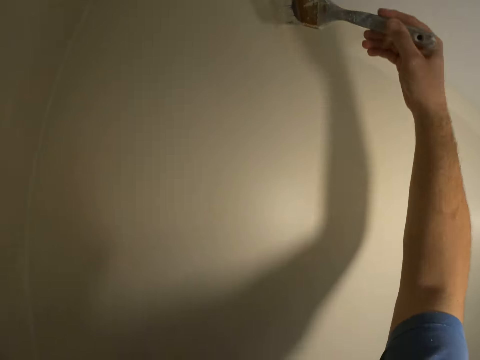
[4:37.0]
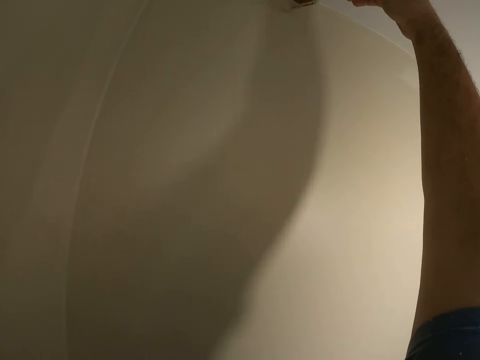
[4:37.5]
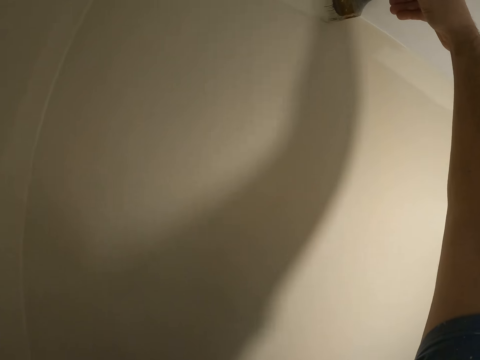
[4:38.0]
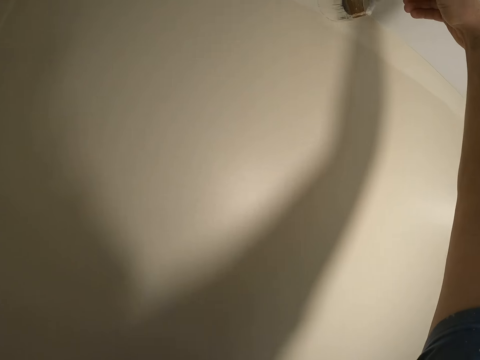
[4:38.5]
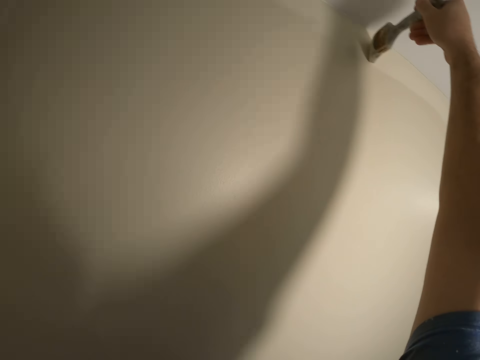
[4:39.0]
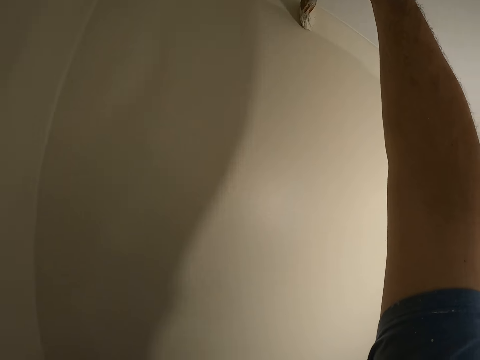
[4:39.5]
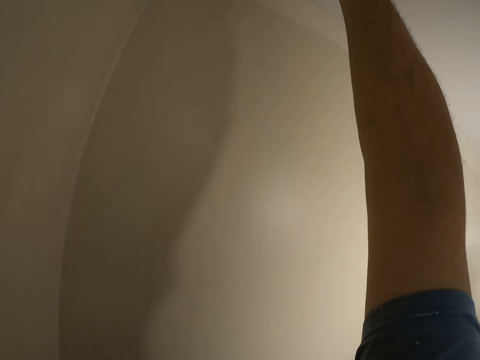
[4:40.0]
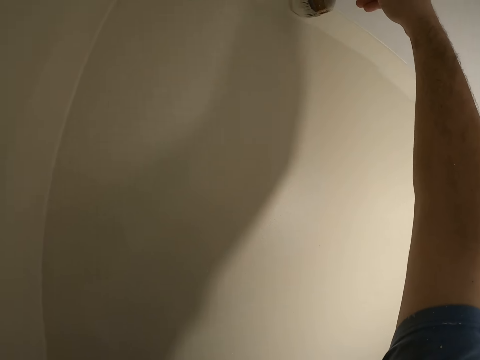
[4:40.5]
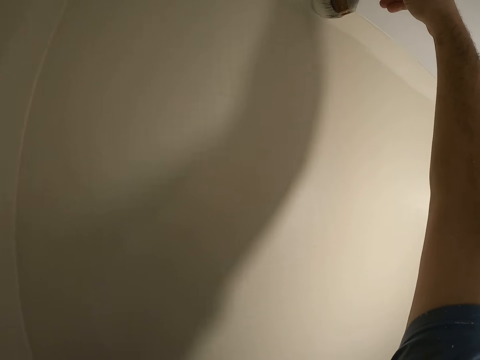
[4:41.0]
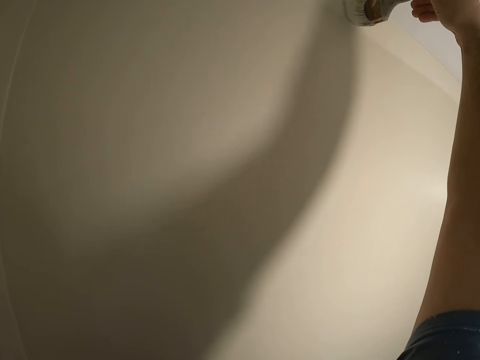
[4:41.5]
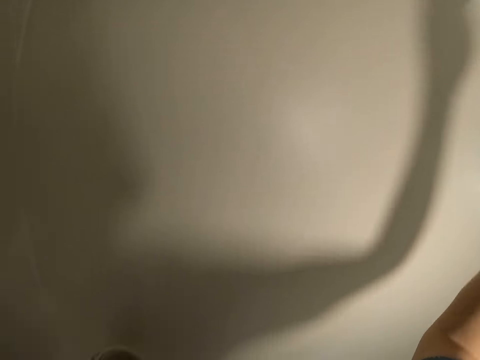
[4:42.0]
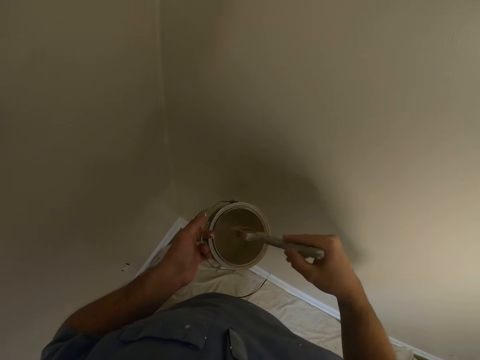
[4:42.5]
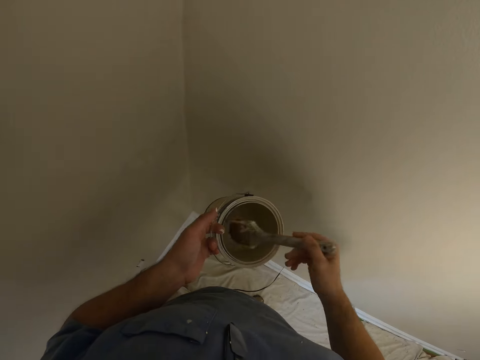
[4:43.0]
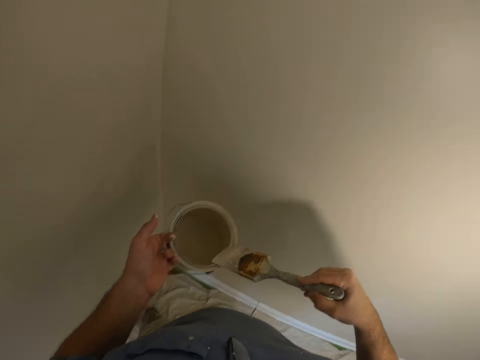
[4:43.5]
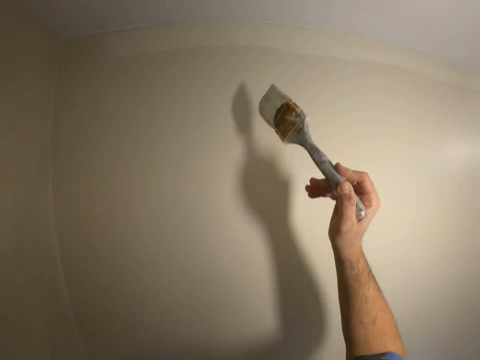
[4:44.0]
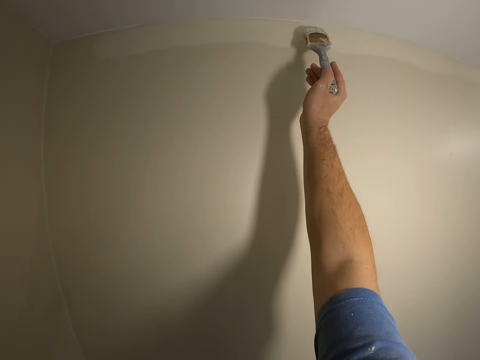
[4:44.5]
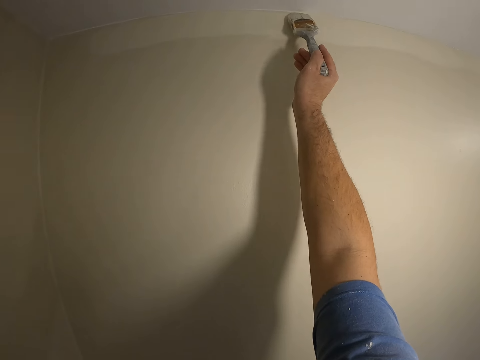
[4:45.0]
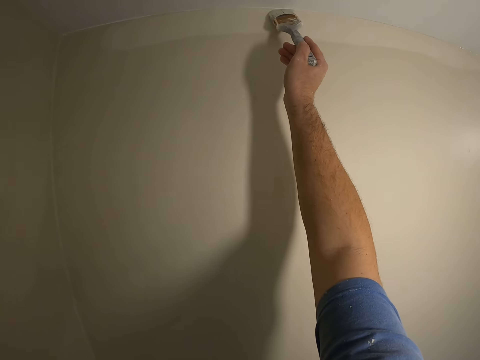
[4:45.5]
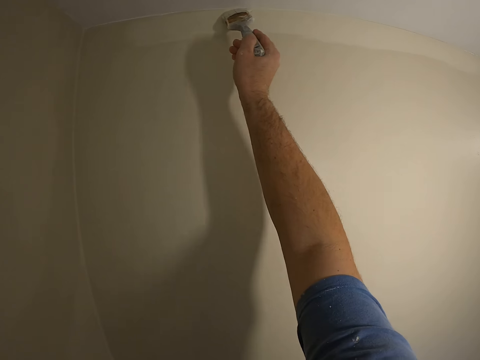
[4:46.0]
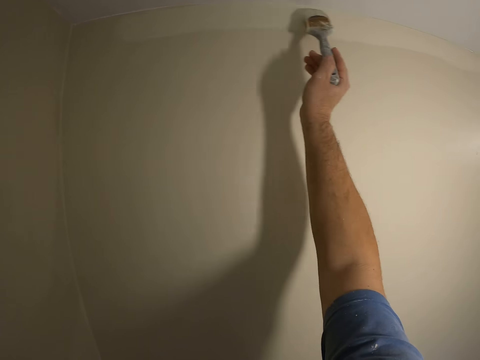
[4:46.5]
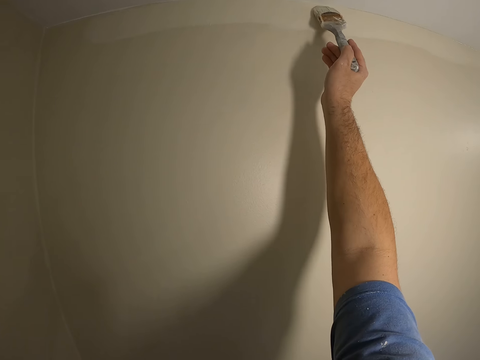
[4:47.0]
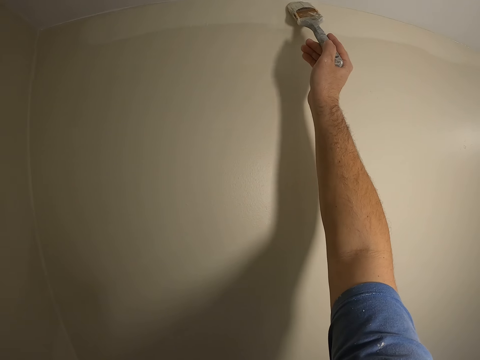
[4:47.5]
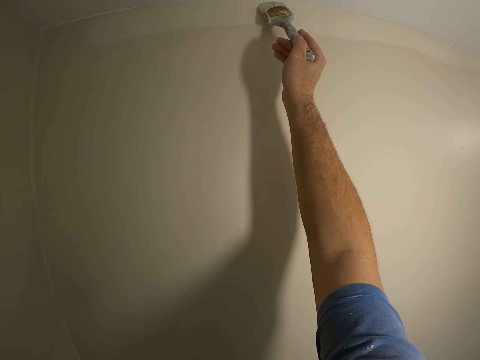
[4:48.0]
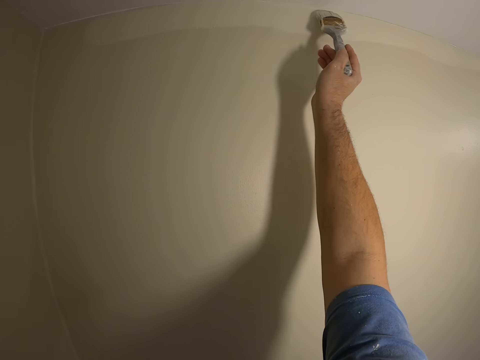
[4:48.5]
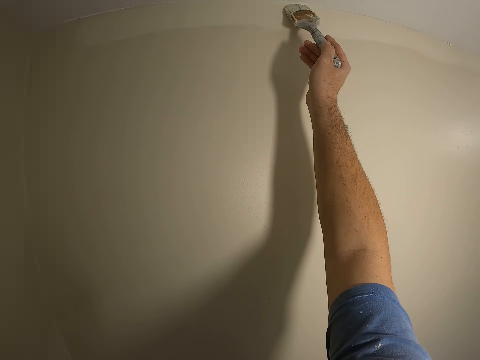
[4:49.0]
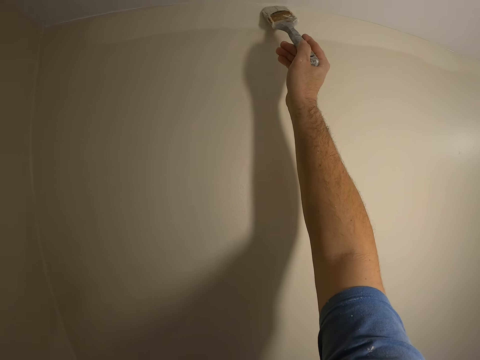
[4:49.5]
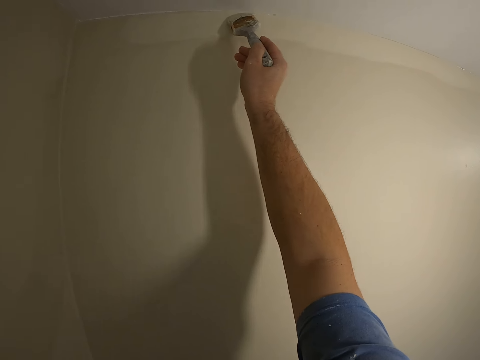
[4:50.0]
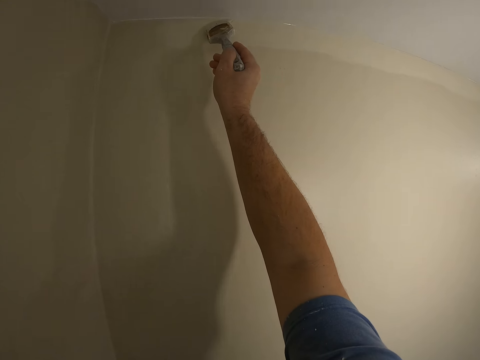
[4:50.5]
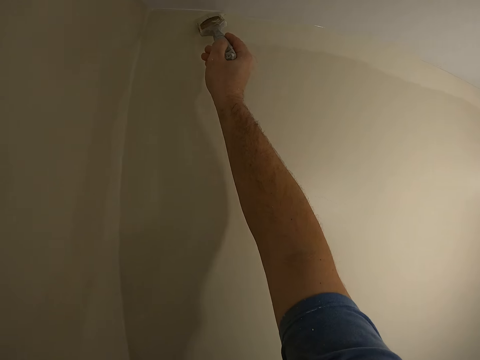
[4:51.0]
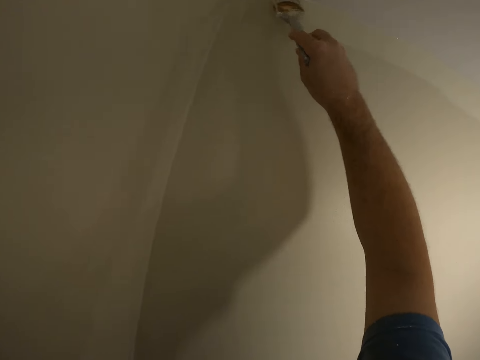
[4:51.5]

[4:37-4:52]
The camera wearer paints the wall. They dip the paint brush into the paint can. They paint the wall.

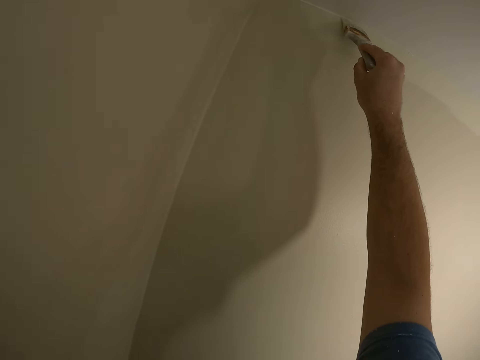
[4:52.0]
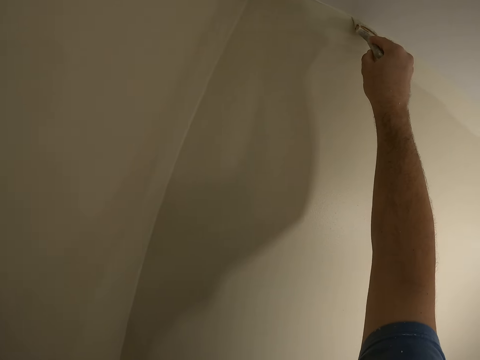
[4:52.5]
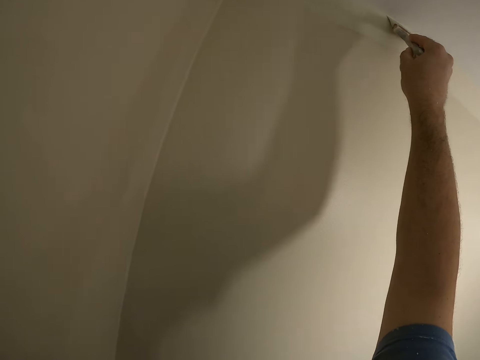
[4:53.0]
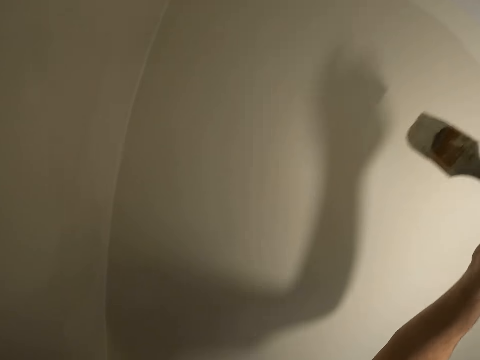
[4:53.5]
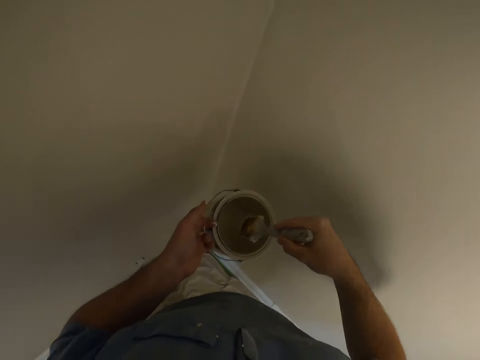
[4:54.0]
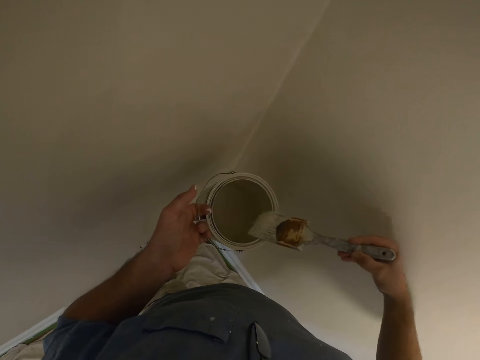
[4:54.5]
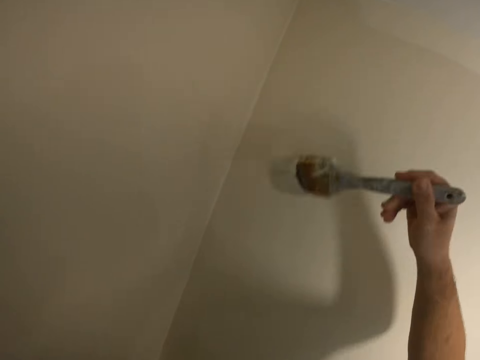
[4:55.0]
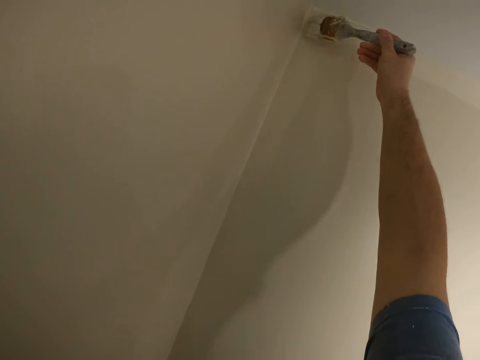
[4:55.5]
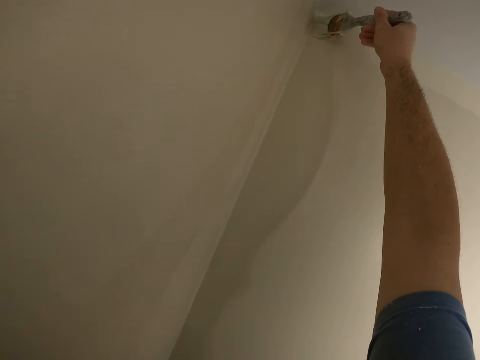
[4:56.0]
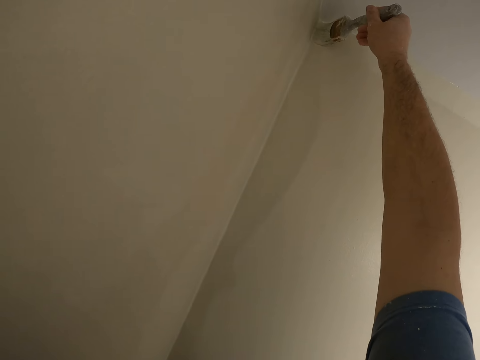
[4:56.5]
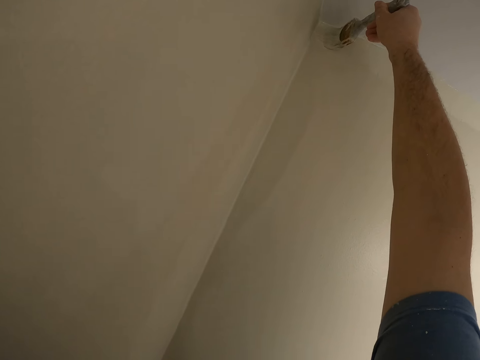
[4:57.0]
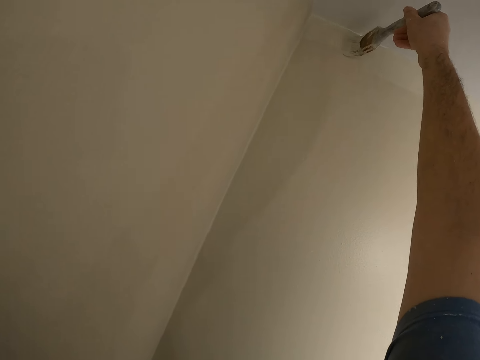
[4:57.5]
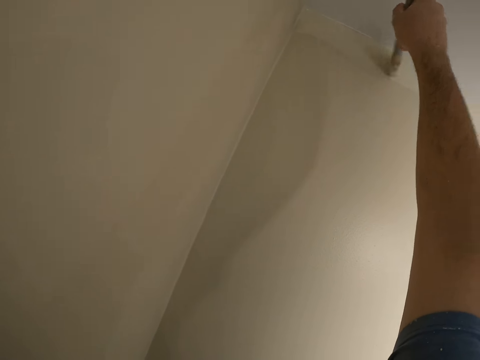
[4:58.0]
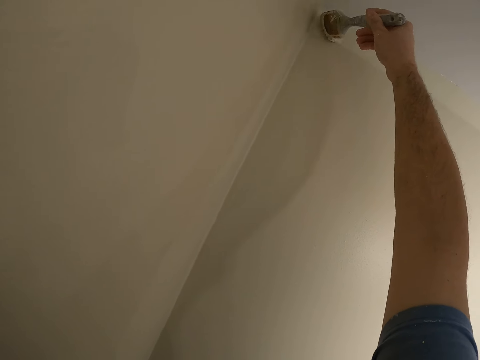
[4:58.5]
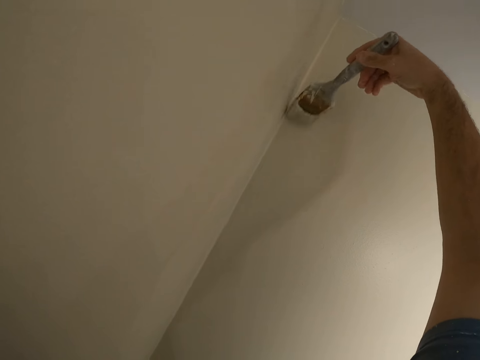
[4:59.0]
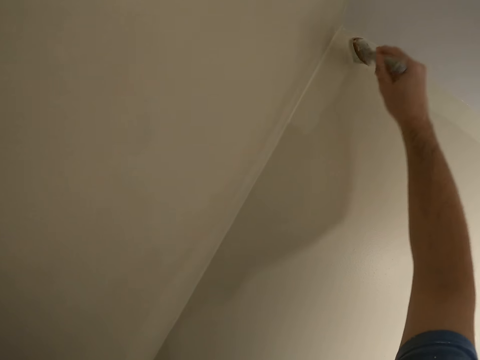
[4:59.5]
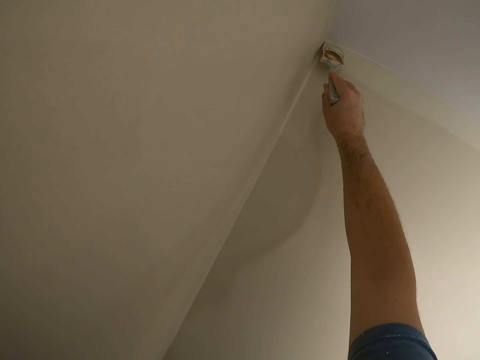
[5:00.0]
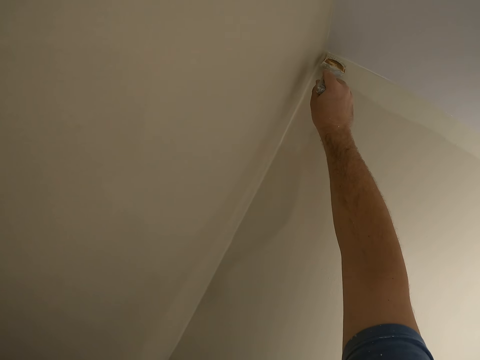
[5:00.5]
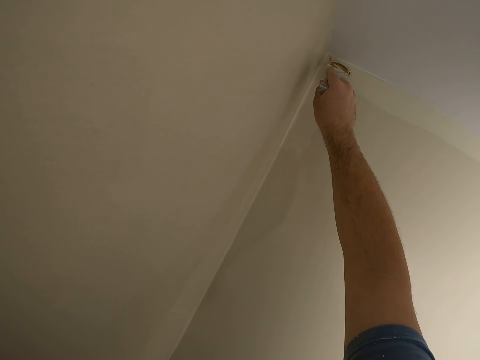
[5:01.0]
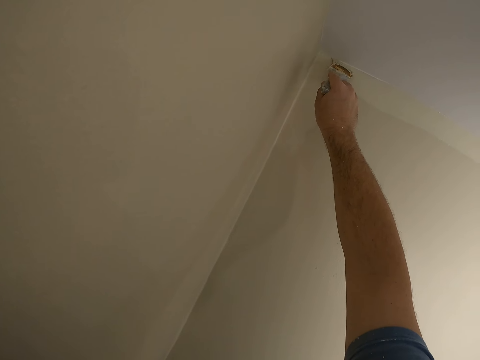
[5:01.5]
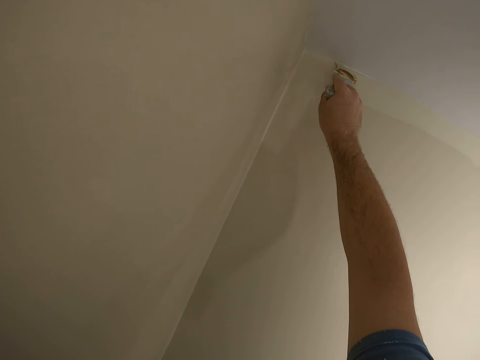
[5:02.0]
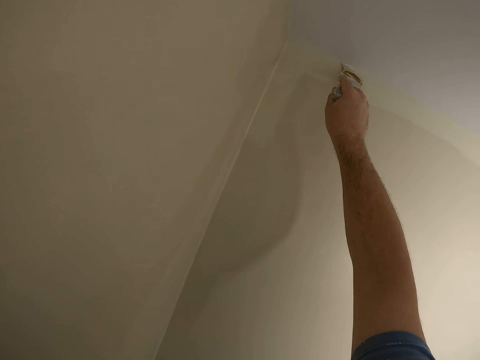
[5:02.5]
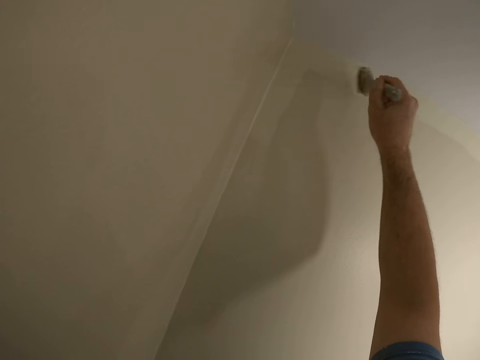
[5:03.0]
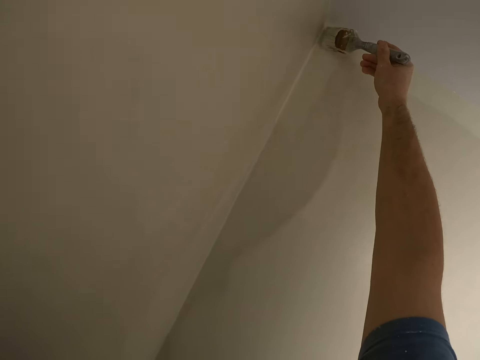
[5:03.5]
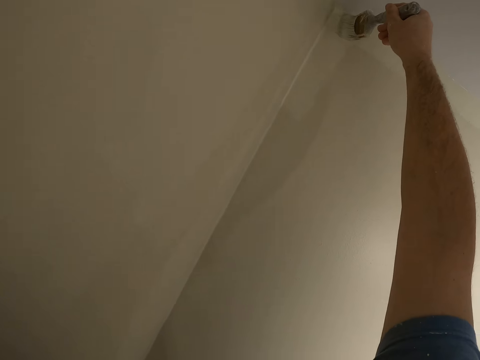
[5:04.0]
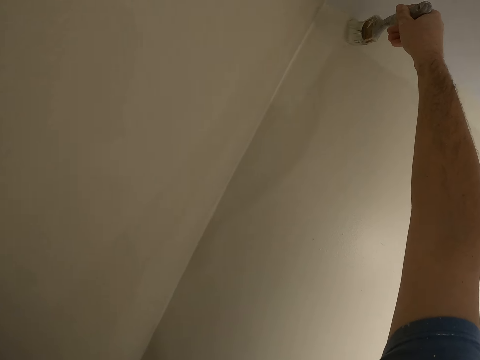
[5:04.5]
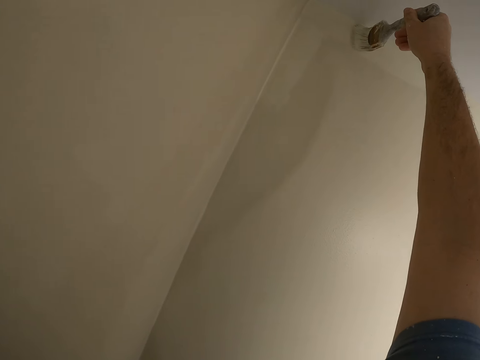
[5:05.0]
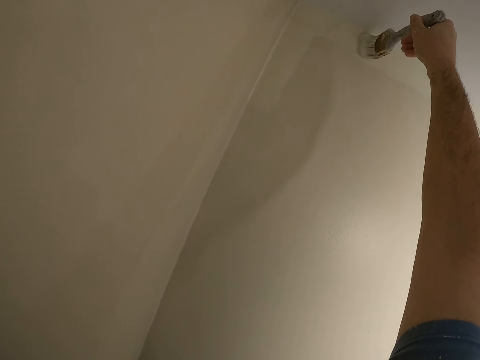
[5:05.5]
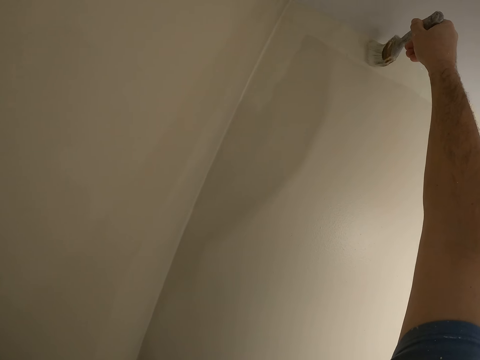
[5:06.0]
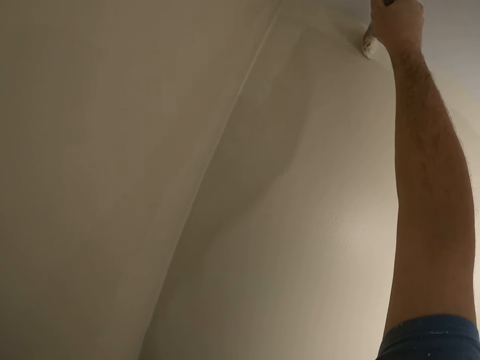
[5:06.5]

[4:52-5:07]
The camera wearer dips the paint brush into the paint bucket. They paint the wall in the house with the paint brush.
